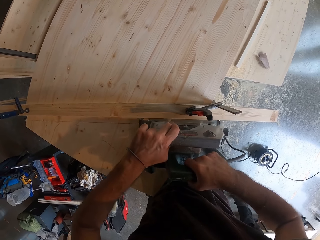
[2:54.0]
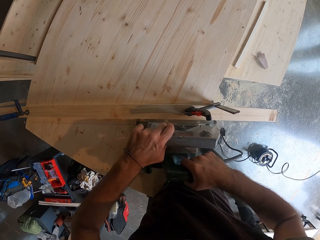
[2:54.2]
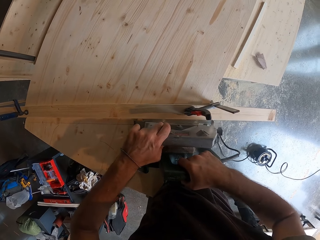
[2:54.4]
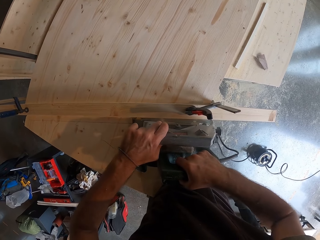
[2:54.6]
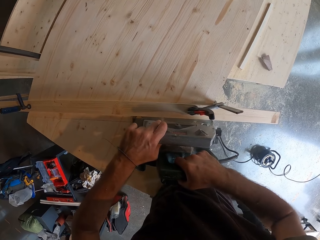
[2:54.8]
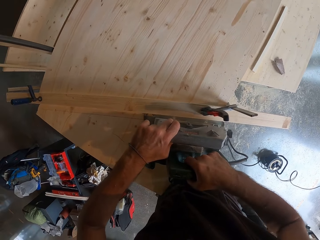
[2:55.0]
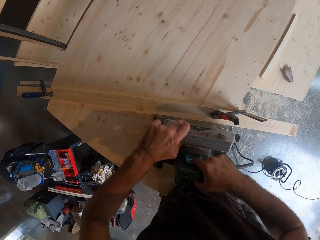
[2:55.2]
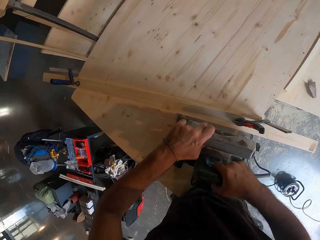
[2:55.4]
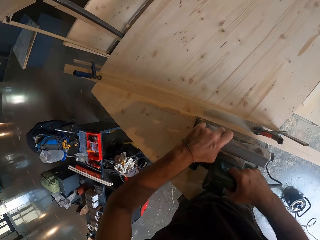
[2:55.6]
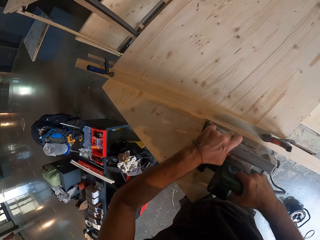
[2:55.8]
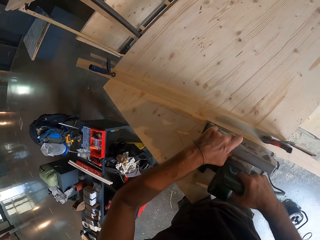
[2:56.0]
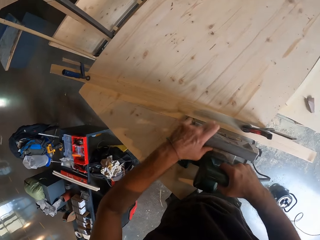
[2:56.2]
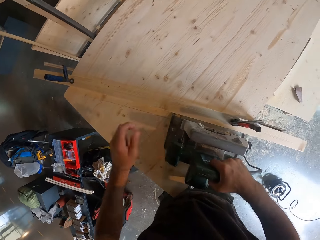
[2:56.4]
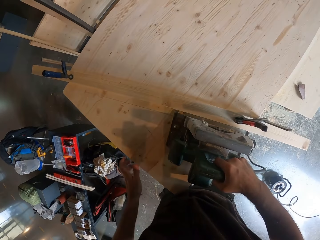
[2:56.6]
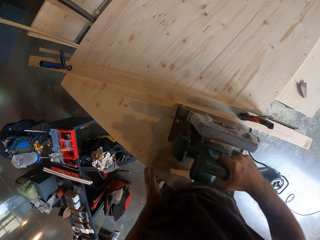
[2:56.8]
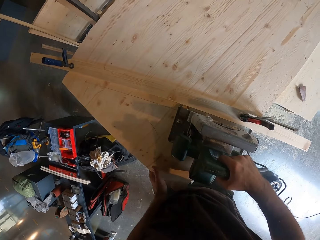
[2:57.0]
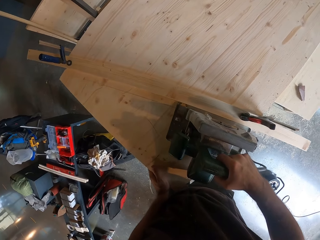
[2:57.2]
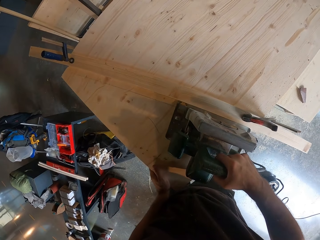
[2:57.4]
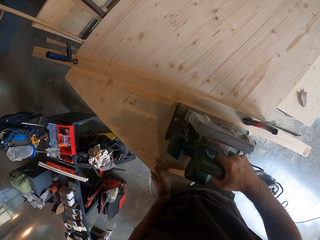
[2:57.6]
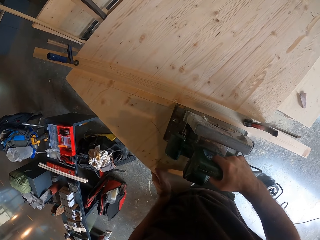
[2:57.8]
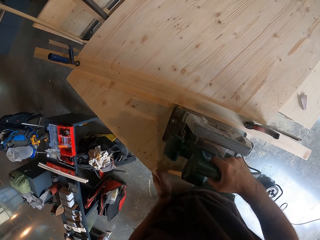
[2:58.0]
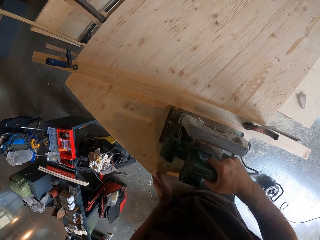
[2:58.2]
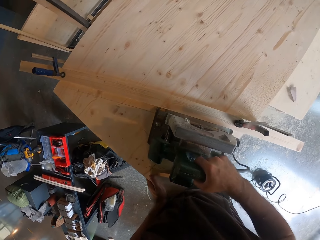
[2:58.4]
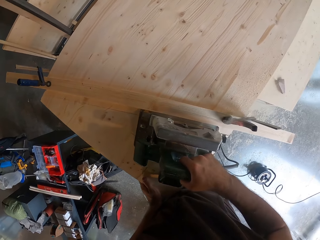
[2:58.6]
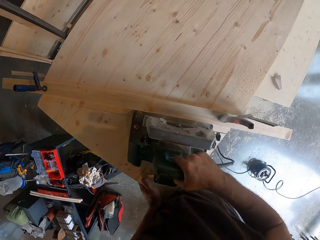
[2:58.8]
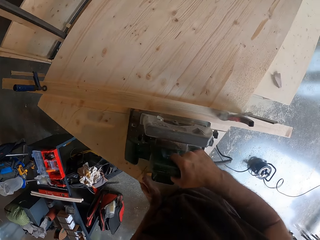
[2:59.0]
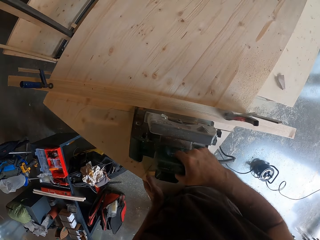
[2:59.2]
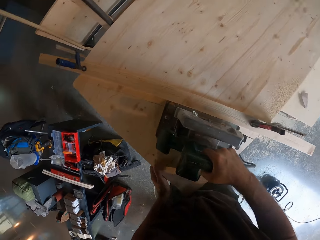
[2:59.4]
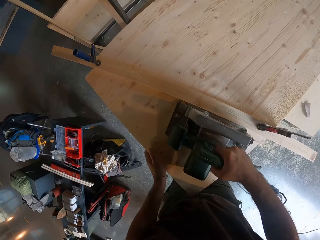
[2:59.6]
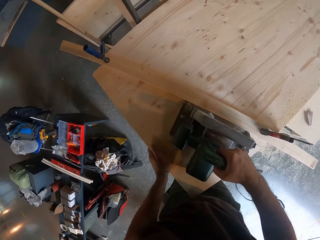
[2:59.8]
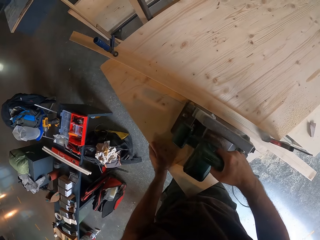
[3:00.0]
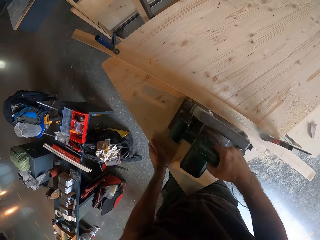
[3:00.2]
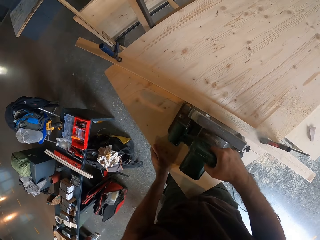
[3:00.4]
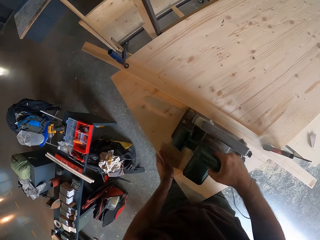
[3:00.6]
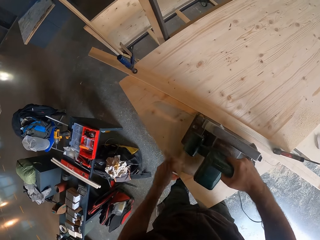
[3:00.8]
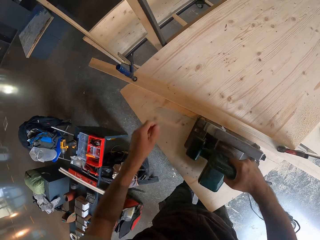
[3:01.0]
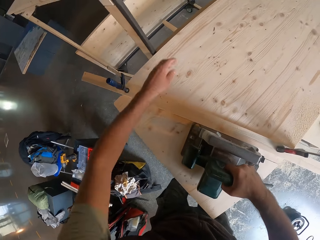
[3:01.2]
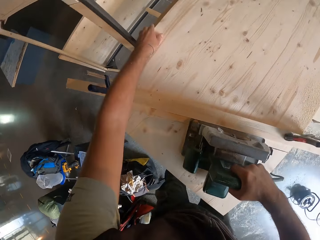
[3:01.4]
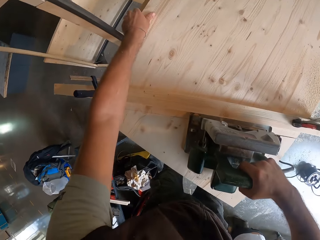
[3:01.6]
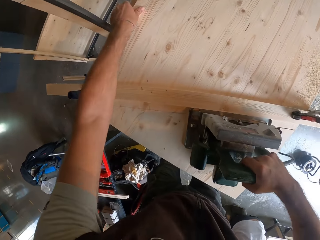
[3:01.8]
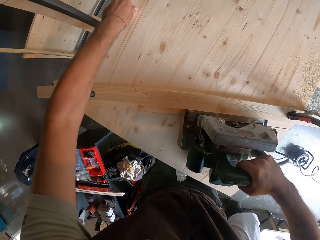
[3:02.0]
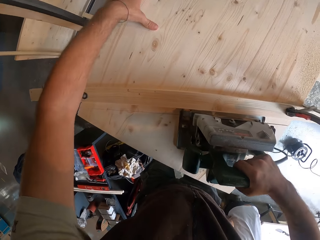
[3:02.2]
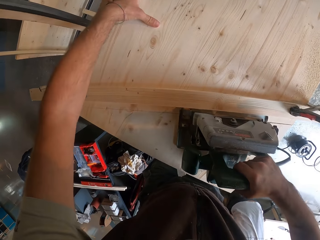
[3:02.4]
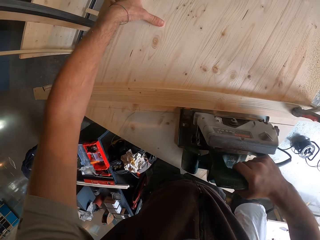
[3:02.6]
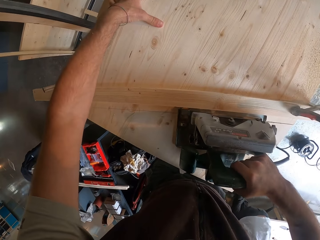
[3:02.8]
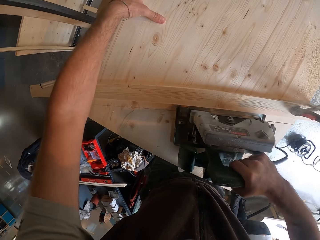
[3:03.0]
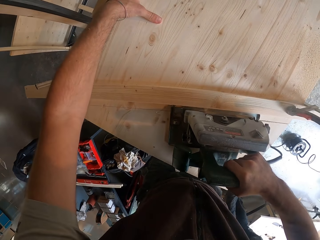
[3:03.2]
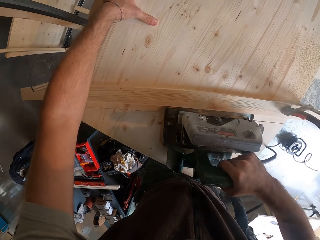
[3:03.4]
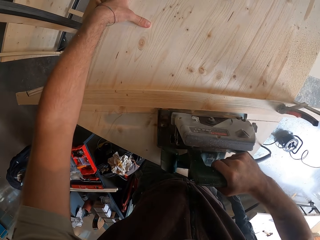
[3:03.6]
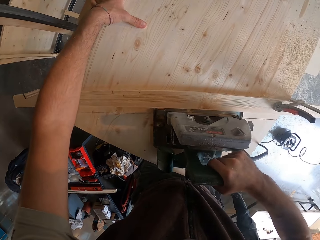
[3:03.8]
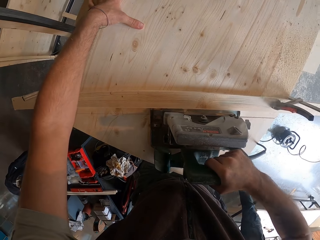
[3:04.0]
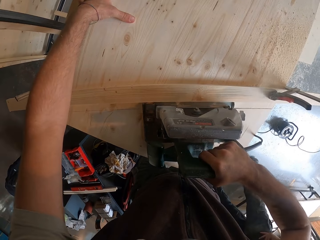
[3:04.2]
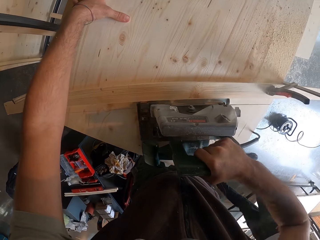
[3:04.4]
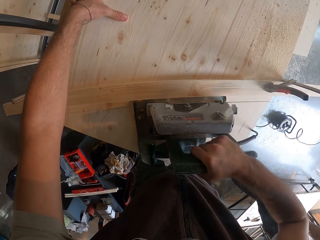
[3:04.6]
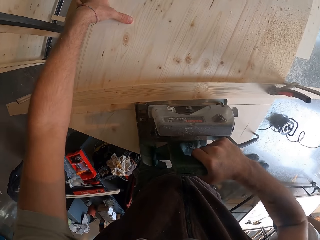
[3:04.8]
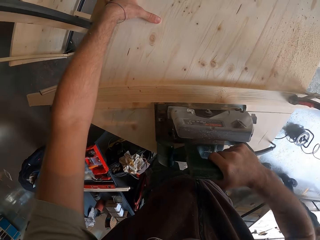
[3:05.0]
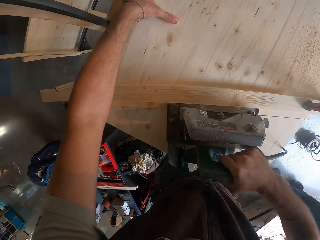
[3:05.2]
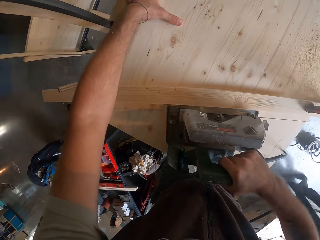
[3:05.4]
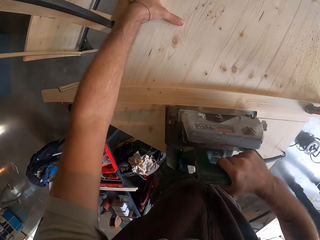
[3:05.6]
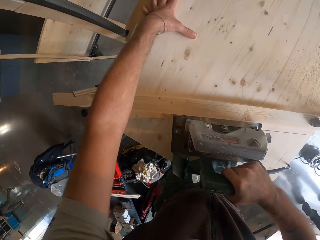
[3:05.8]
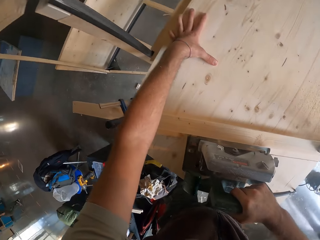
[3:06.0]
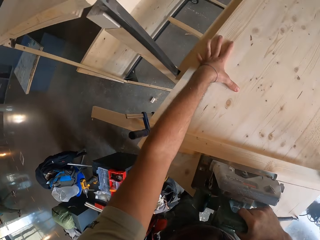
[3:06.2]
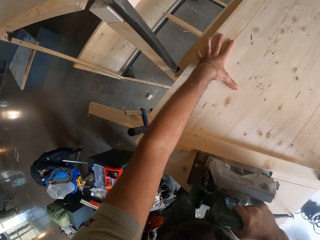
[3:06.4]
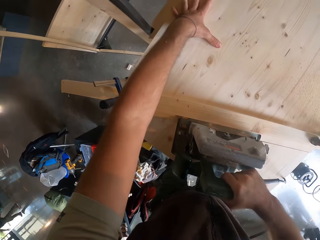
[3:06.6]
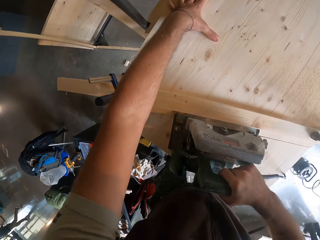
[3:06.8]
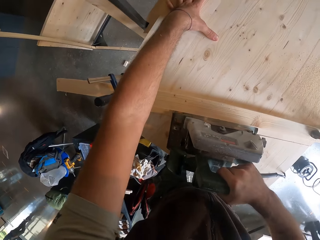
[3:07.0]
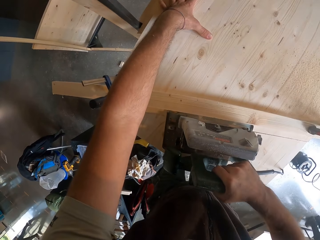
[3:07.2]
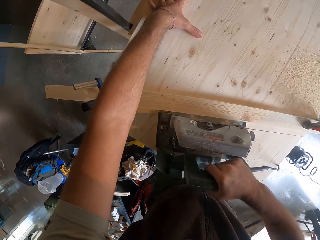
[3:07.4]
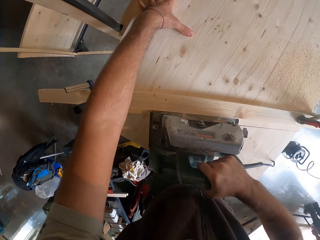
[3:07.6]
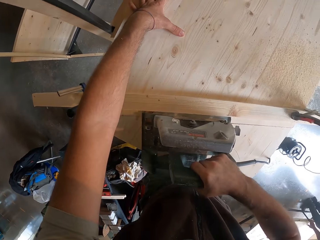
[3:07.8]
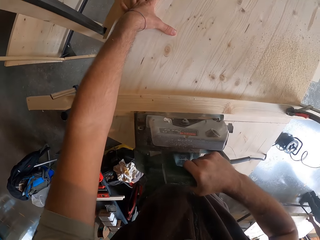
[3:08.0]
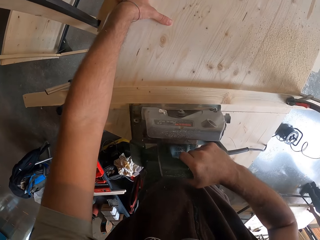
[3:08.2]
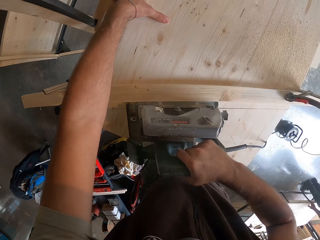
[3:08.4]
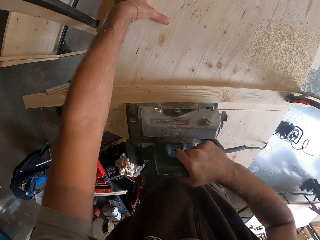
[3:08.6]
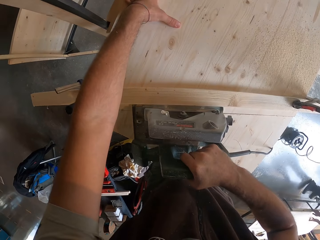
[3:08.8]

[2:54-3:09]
The camera wearer holds the plank of wood with his left hand. He holds the plank of wood with his left hand again. A person moves in the workshop.

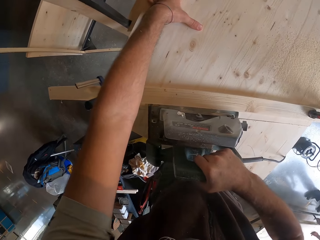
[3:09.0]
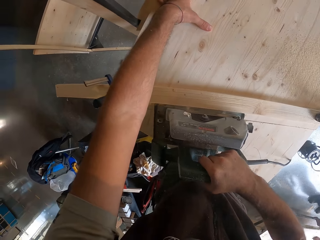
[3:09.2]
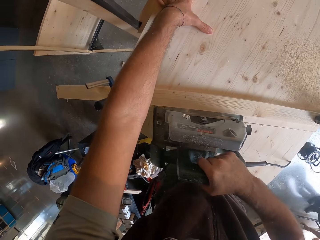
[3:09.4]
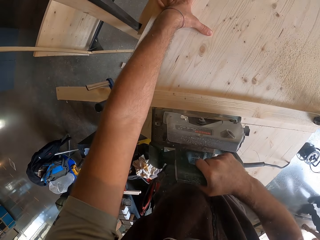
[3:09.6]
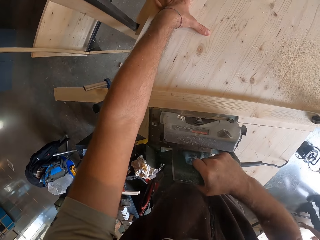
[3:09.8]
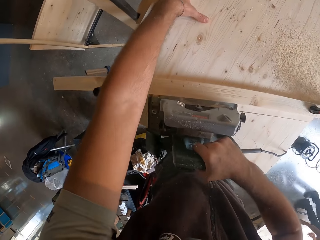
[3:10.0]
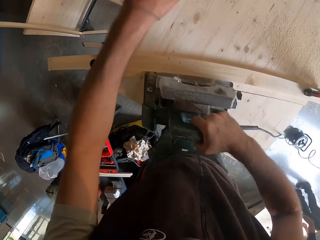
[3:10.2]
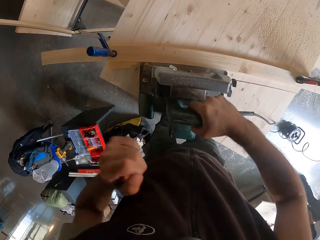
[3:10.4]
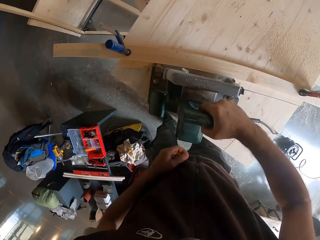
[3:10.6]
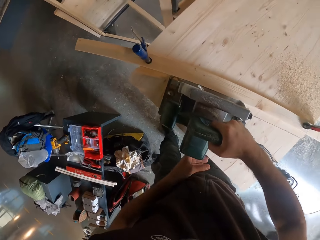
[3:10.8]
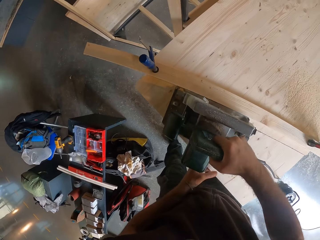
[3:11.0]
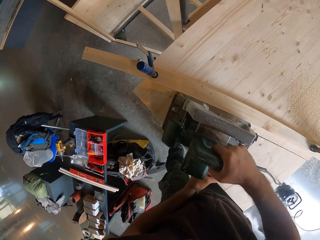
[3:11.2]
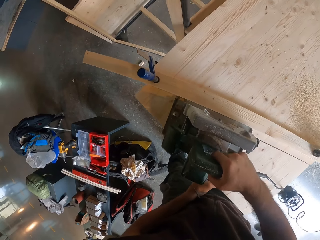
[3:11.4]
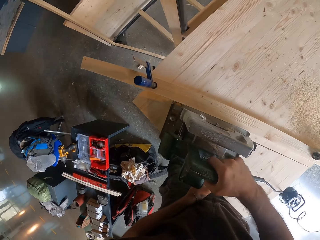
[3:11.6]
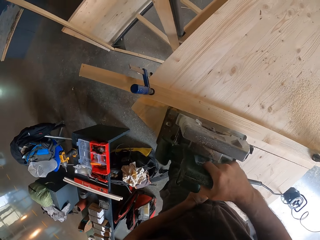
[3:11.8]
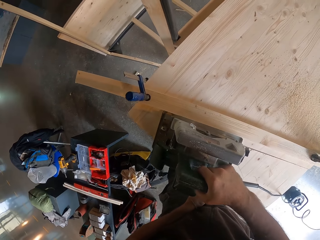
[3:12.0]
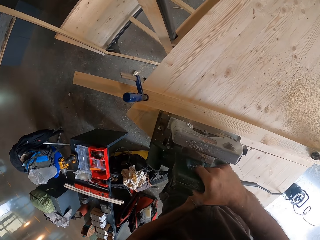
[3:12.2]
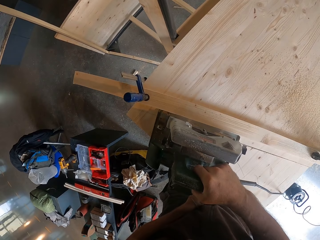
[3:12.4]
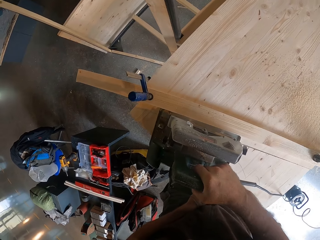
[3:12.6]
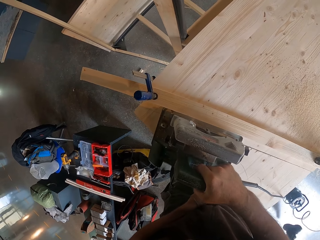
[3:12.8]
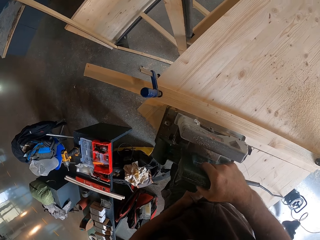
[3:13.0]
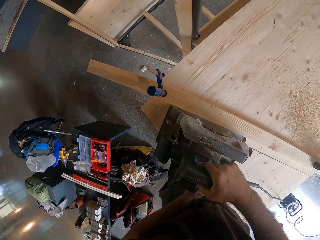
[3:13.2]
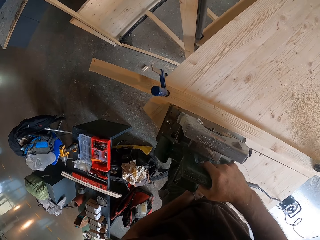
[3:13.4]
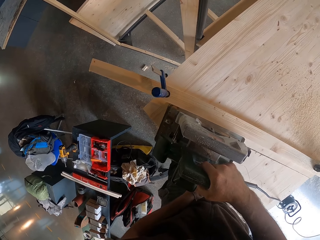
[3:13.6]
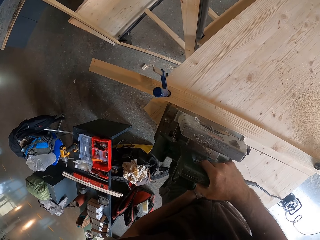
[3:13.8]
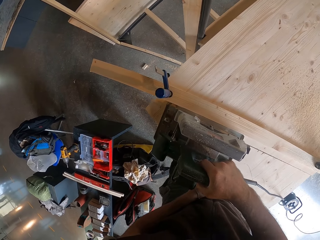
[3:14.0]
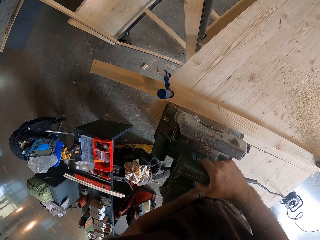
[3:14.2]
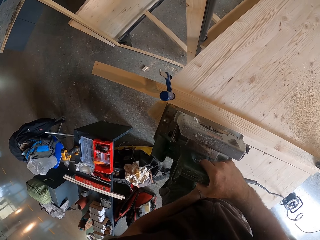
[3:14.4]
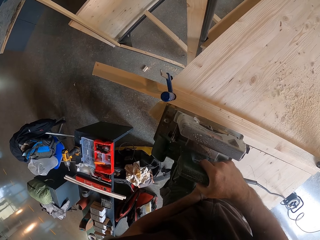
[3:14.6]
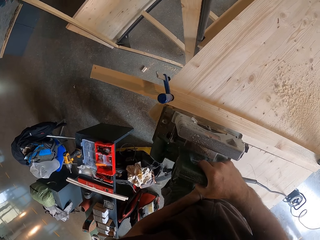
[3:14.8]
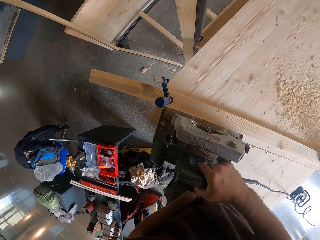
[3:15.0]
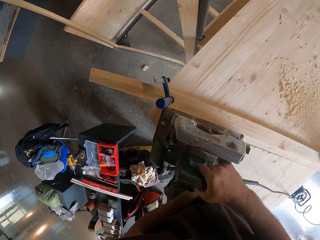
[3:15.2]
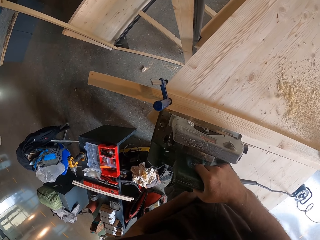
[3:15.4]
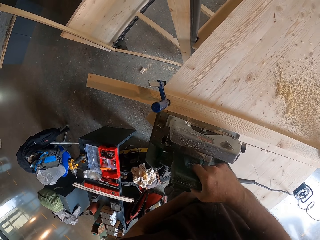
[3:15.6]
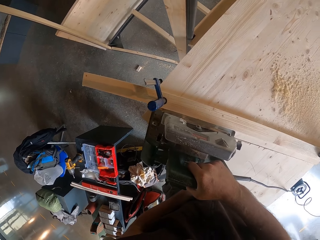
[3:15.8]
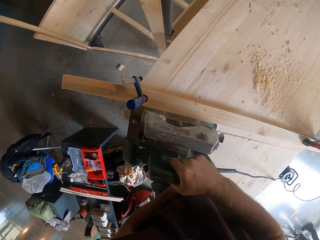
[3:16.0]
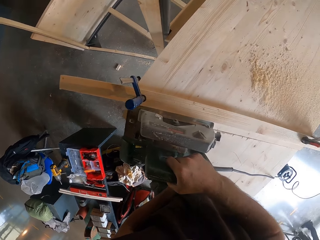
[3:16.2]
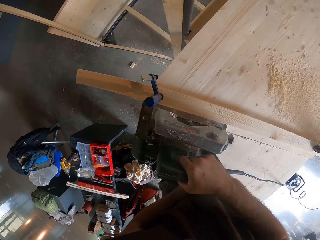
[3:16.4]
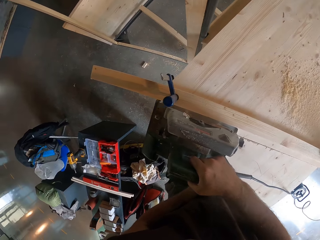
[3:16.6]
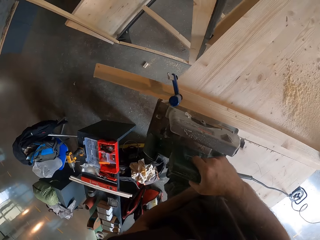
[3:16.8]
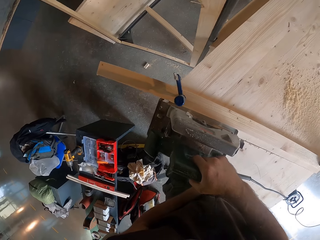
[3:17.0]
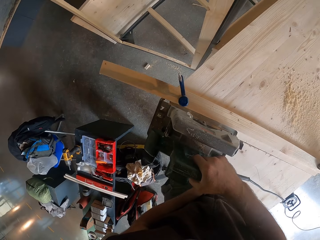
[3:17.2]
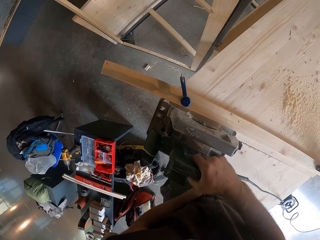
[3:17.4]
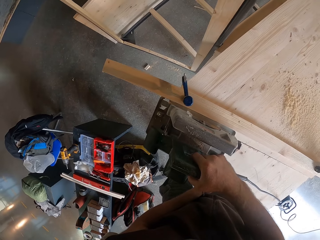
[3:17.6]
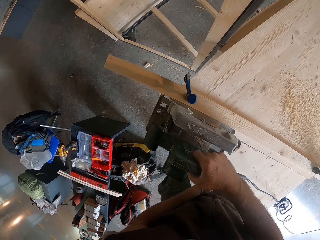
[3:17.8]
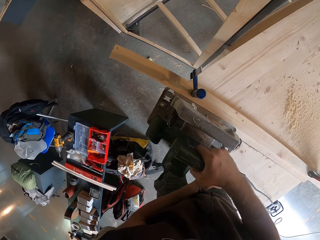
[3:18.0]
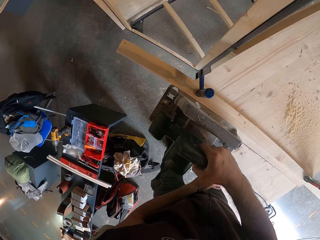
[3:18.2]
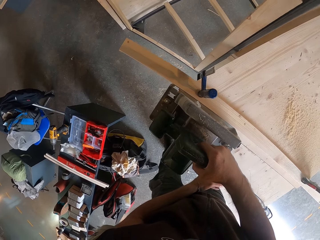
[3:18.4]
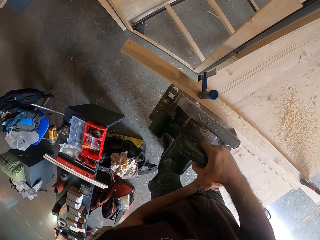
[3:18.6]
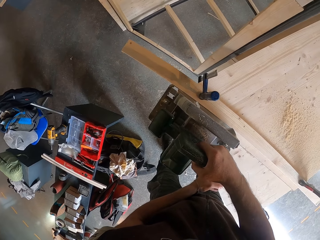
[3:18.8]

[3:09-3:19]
The camera wearer holds the plank of wood with his left hand.
